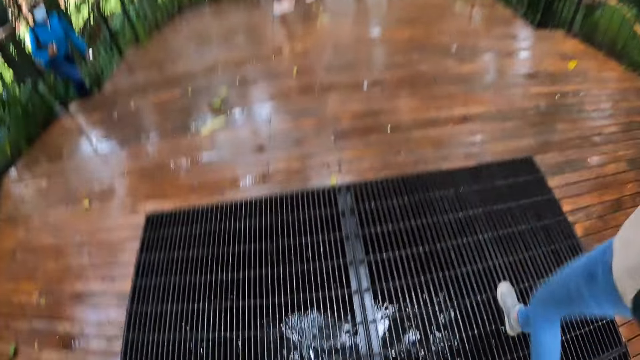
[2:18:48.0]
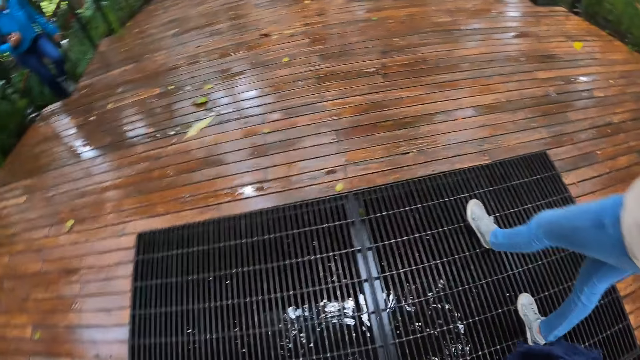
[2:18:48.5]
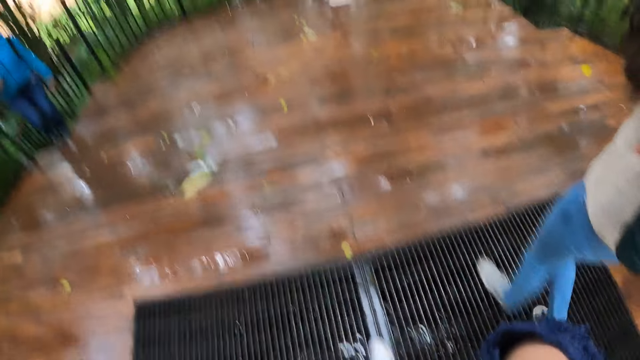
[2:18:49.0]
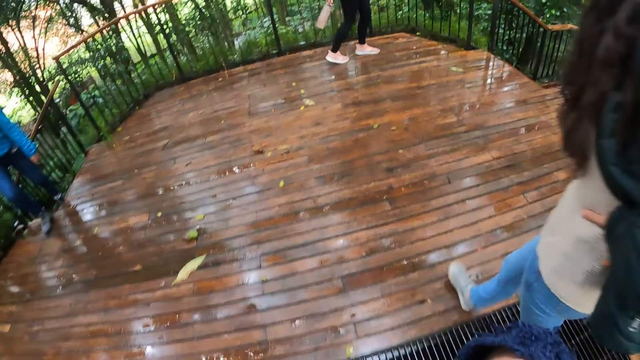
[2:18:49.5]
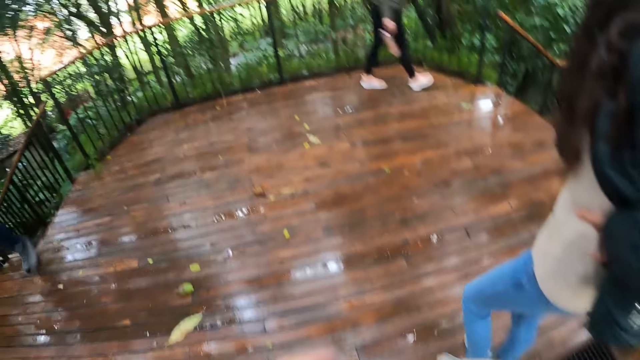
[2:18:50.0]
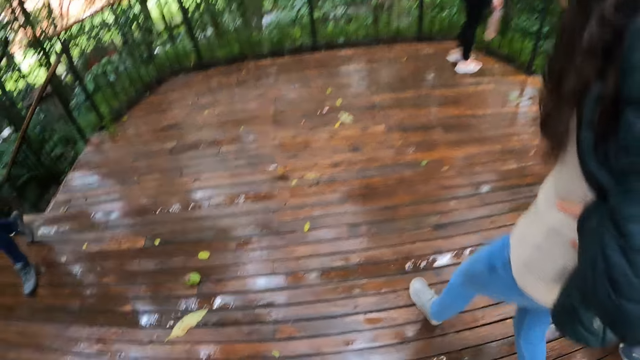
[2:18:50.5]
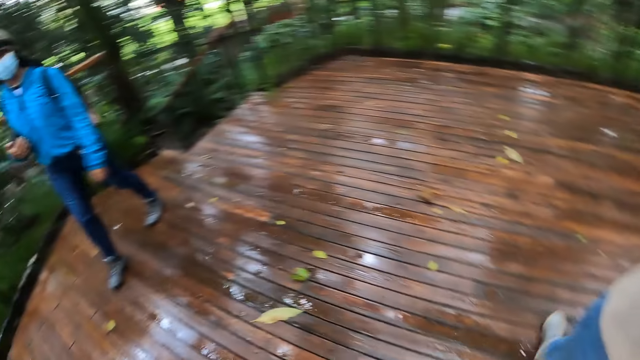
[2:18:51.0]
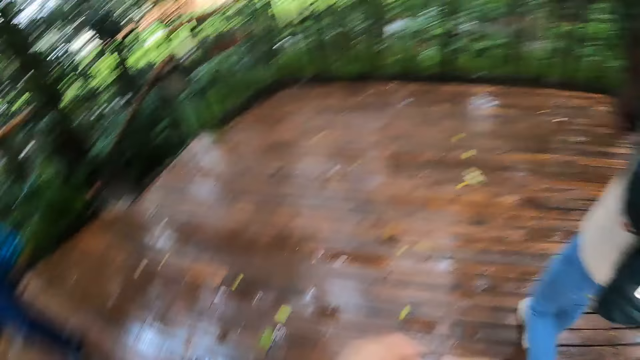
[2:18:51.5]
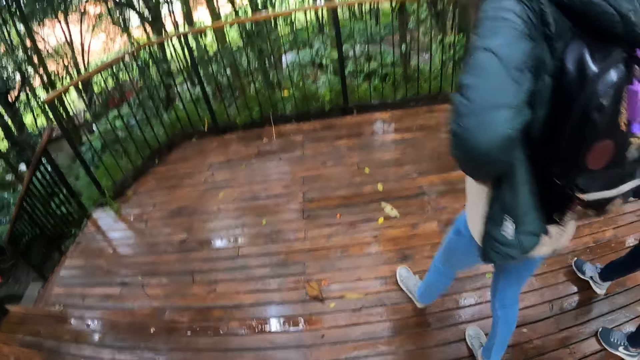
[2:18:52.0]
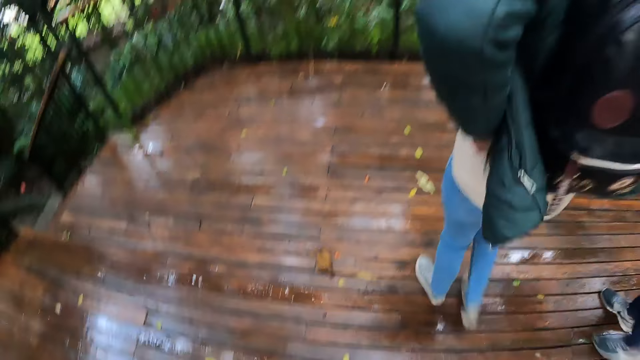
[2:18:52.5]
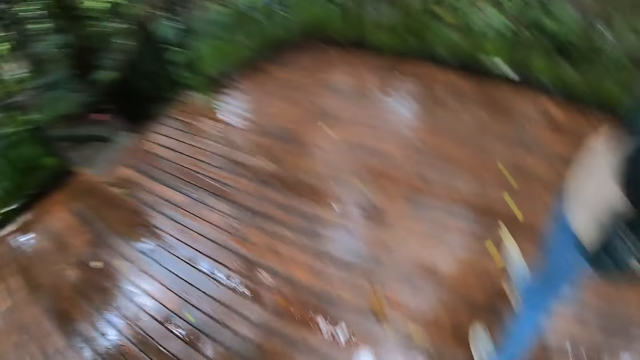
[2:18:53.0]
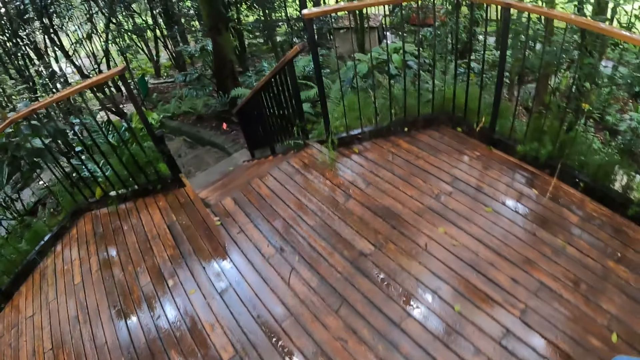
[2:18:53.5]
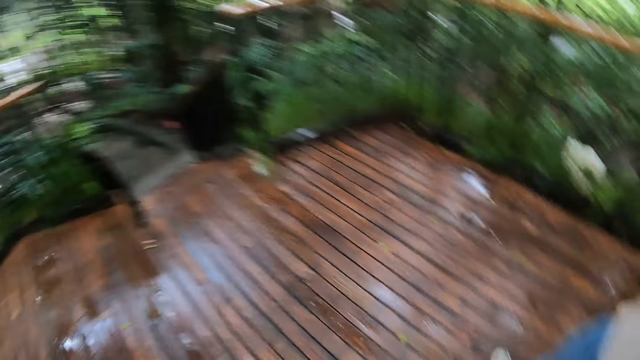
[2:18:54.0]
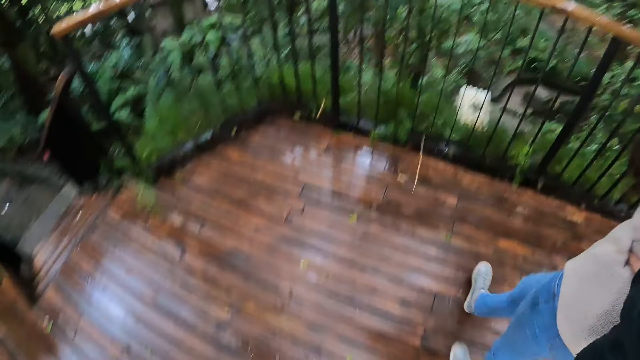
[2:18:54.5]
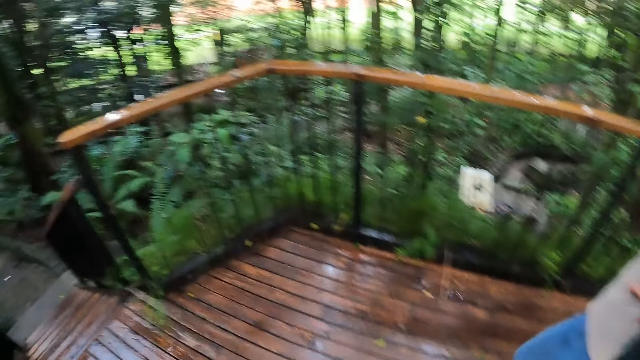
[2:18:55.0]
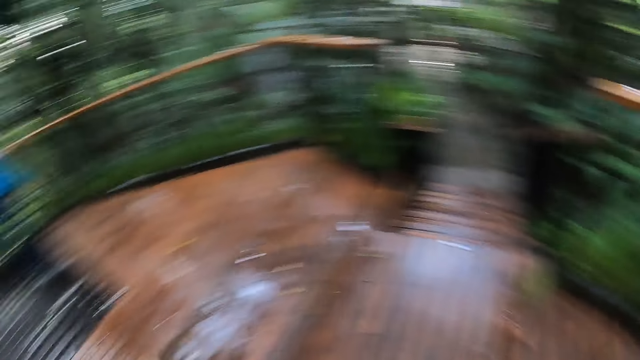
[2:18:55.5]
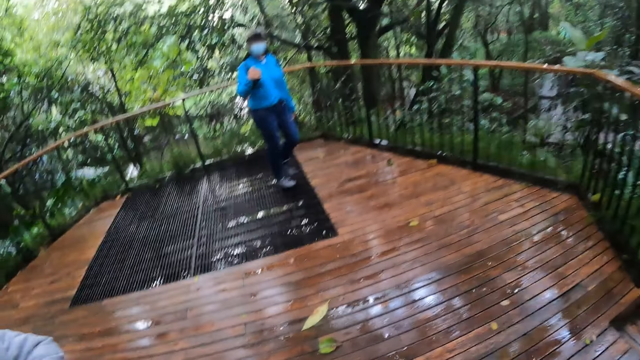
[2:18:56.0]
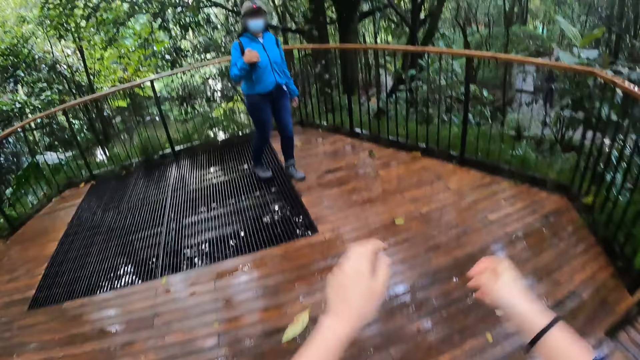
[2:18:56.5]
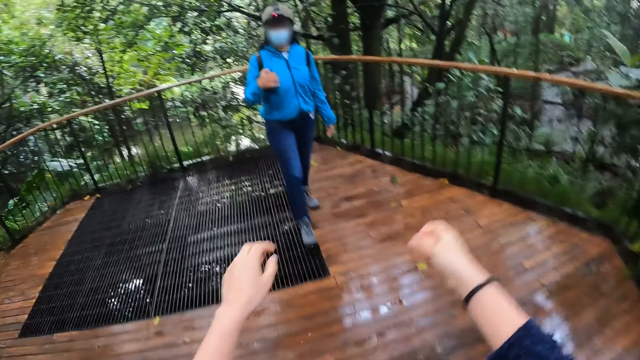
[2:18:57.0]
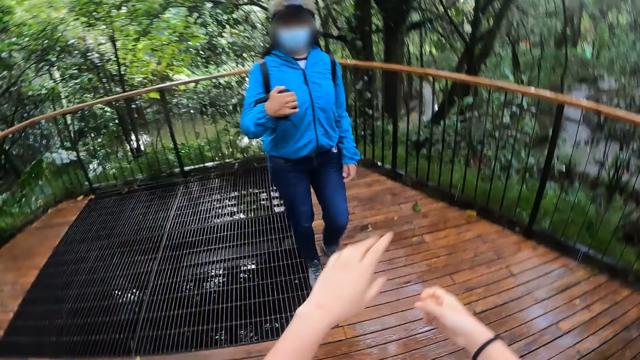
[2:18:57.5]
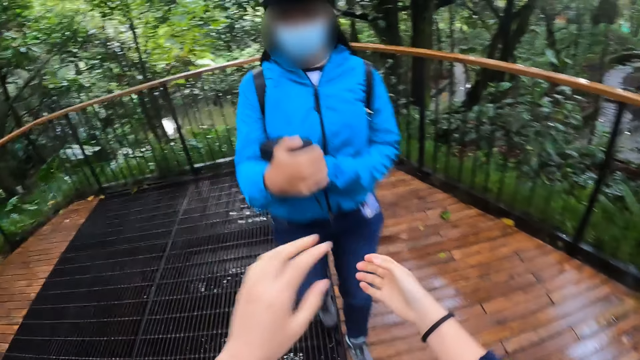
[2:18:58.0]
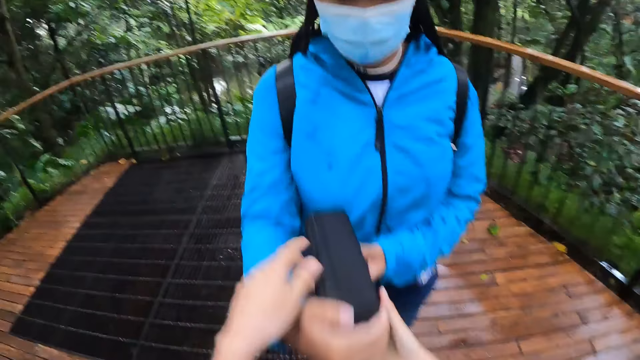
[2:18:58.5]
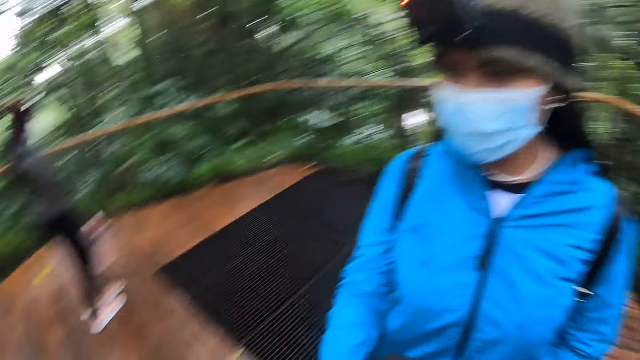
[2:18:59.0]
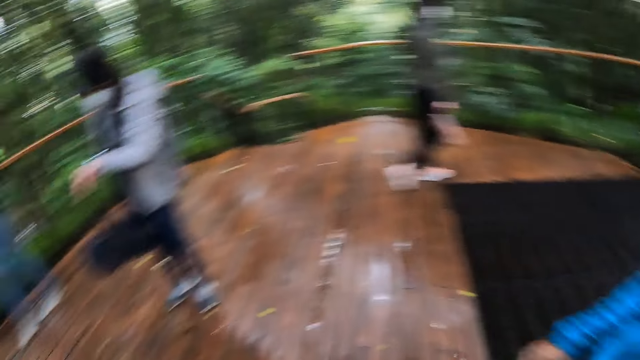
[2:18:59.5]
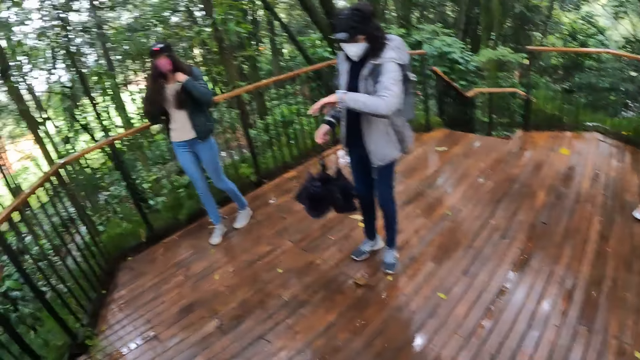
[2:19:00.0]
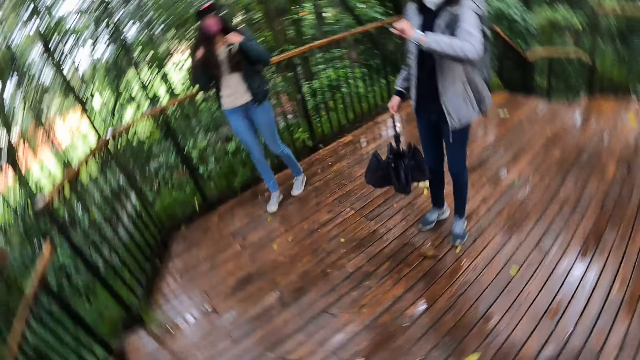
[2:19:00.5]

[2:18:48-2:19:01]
The camera wearer moves forward. She moves both her hands. She walks forward. She moves her hands. She walks forward. She moves both her hands. She collects the purse or battery case from the woman.

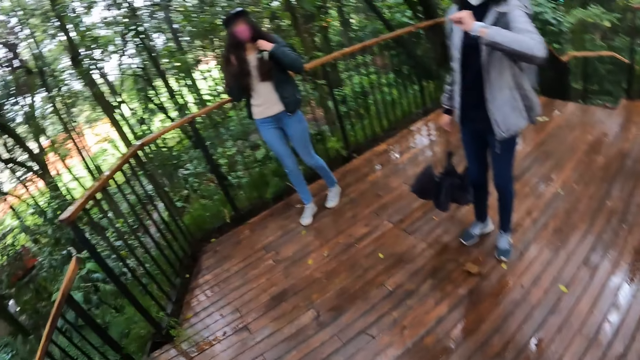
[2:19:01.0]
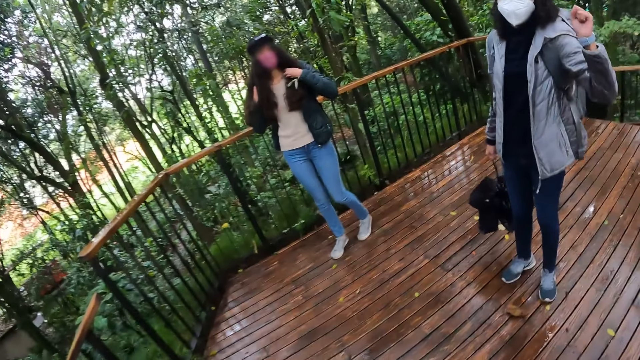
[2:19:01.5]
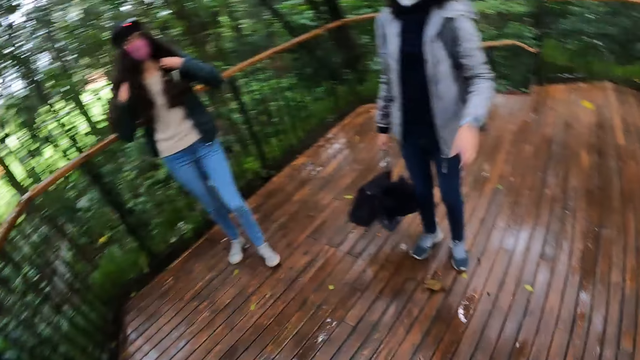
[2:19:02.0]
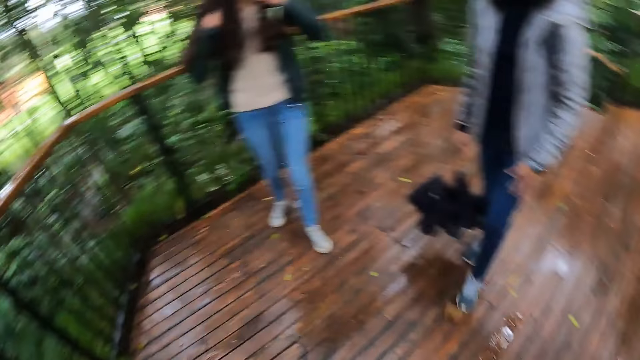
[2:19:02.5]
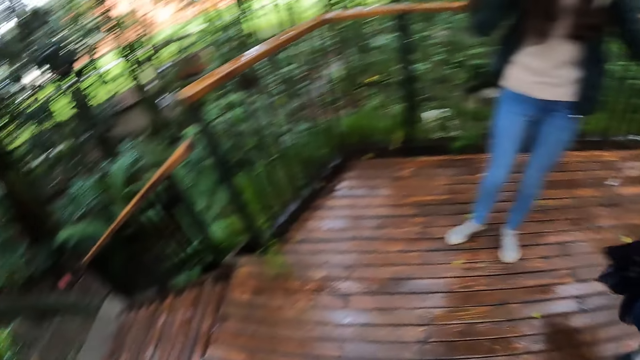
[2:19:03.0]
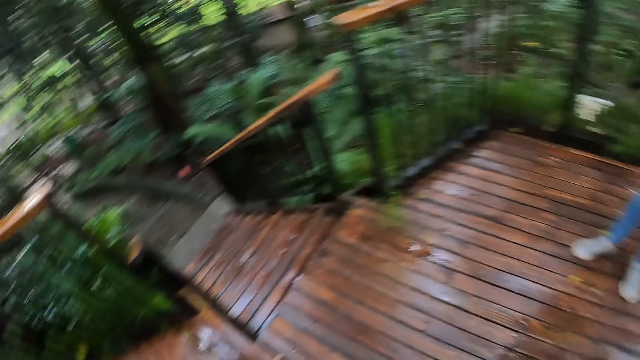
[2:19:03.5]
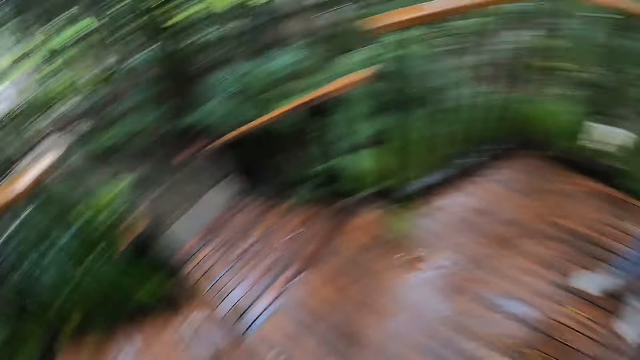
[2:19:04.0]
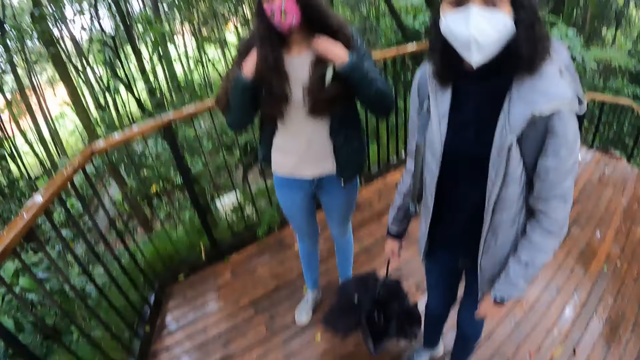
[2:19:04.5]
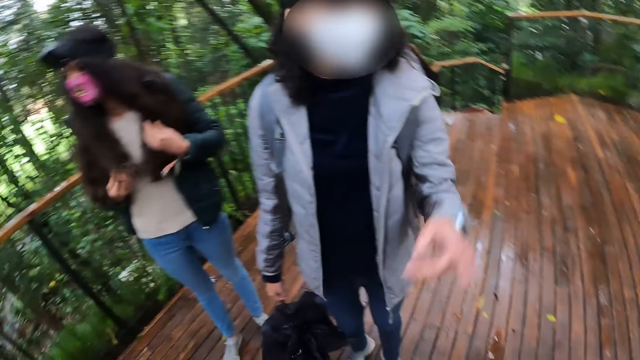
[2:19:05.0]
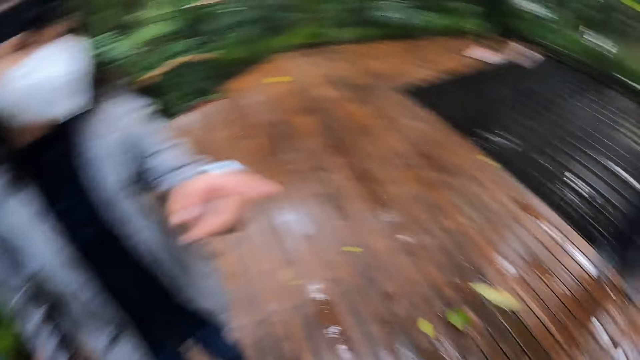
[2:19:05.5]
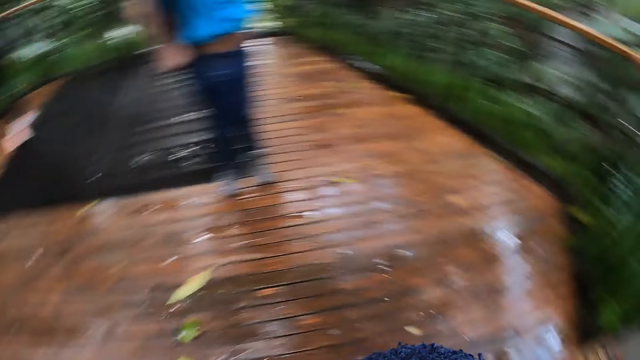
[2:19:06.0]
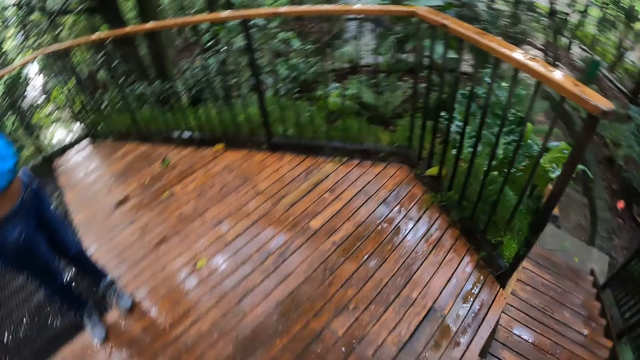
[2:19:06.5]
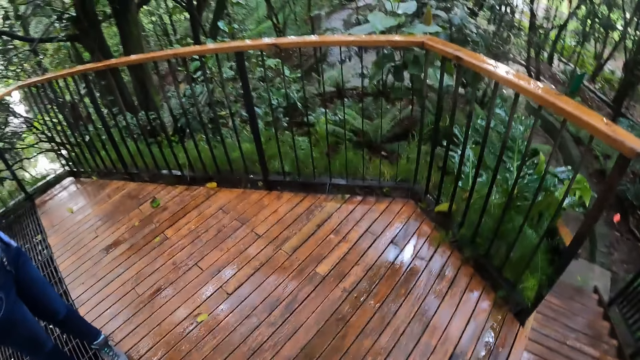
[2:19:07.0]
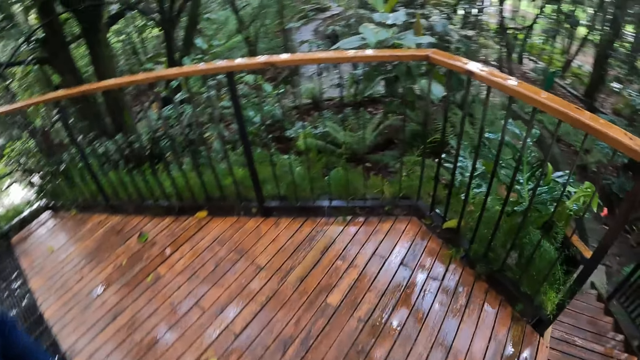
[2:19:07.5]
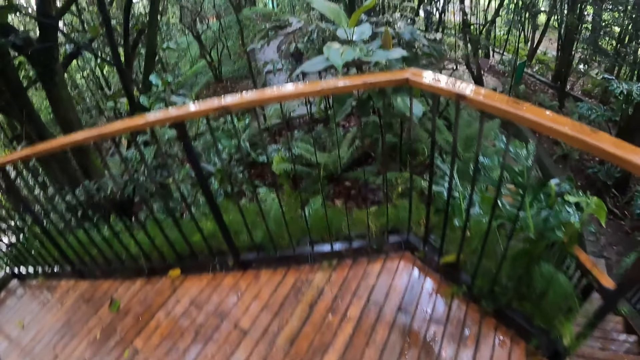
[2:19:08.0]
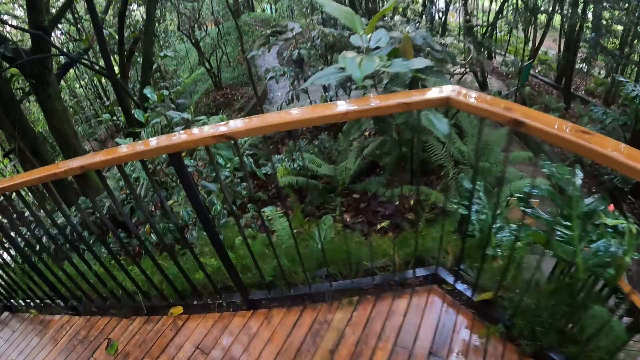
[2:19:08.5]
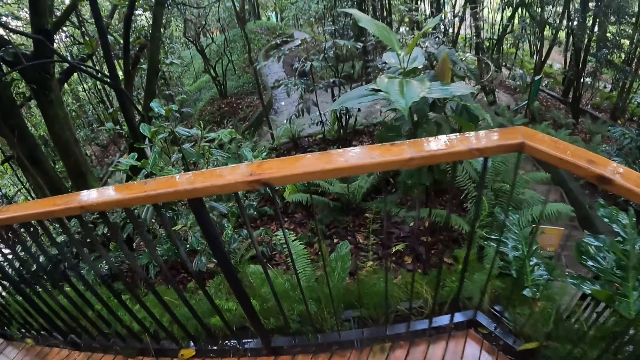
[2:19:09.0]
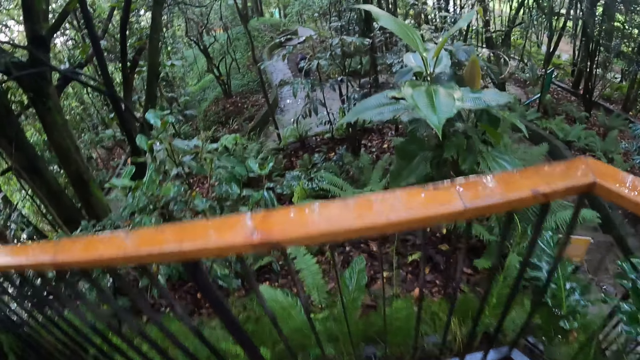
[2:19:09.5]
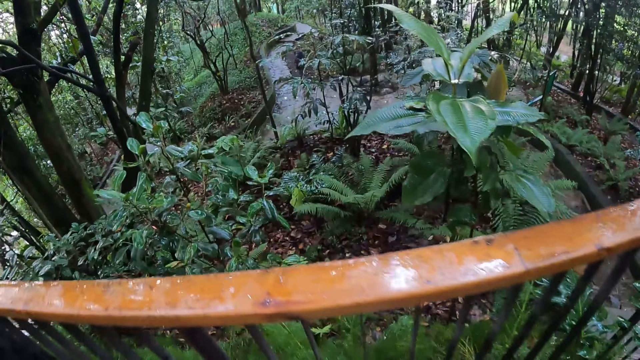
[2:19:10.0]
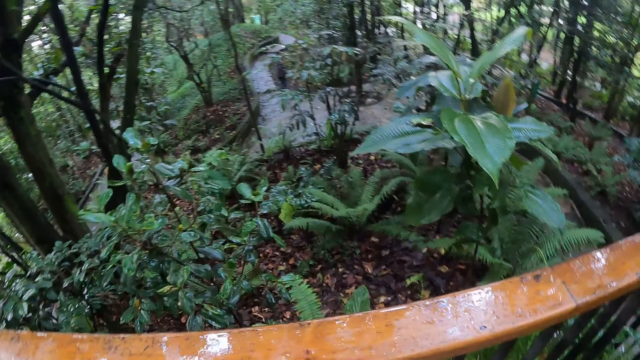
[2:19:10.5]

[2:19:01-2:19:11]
The camera wearer looks around.
